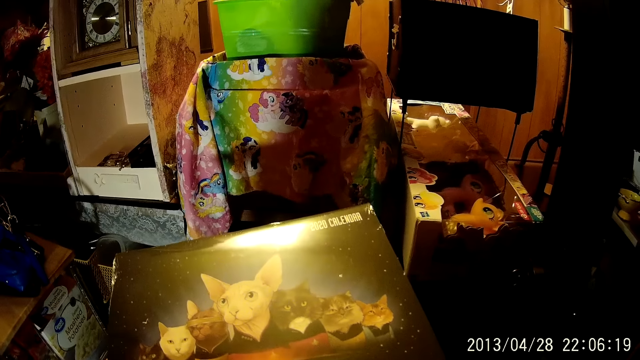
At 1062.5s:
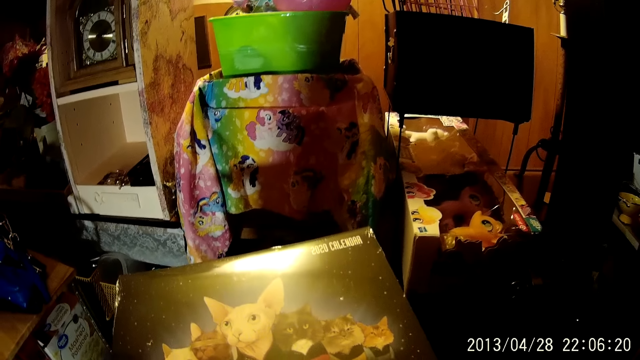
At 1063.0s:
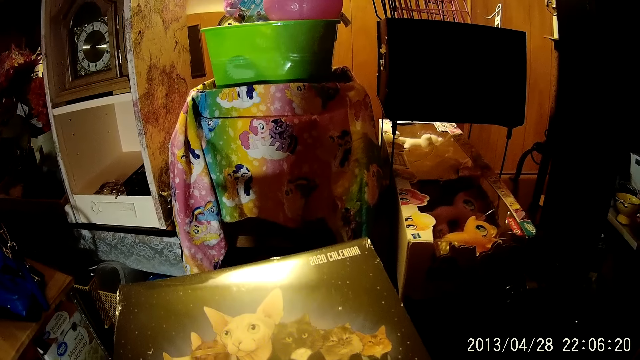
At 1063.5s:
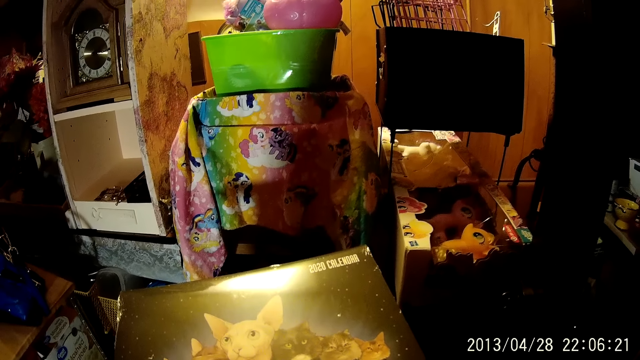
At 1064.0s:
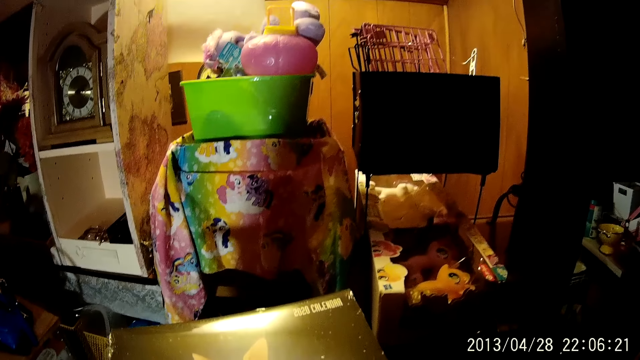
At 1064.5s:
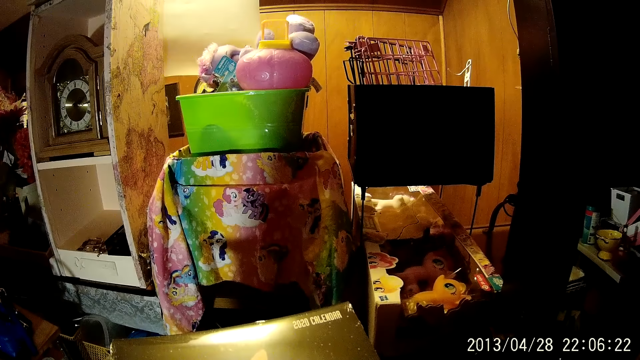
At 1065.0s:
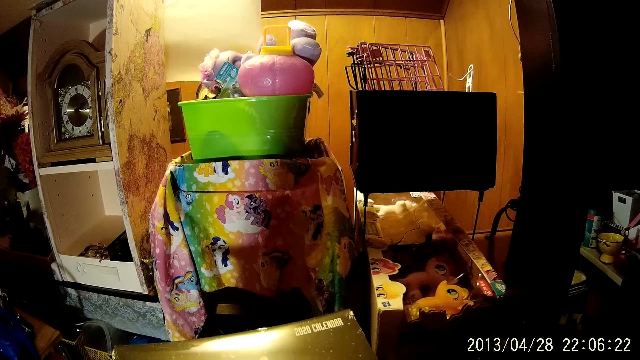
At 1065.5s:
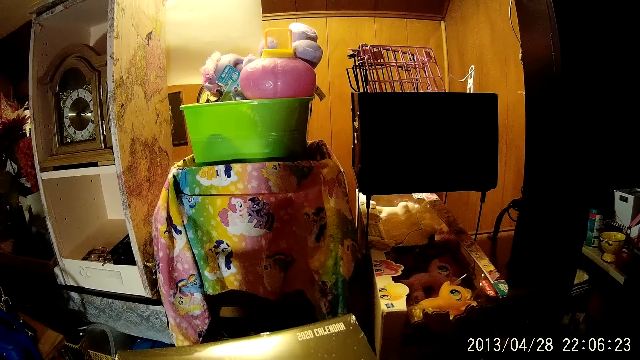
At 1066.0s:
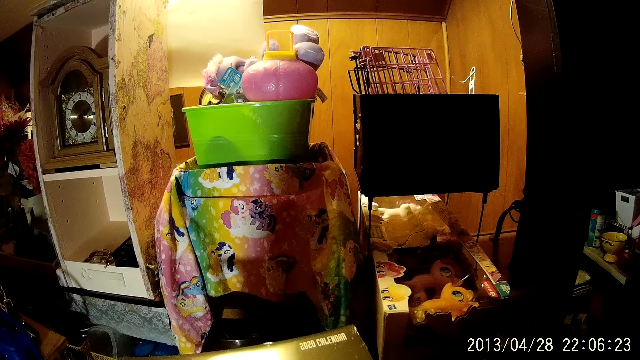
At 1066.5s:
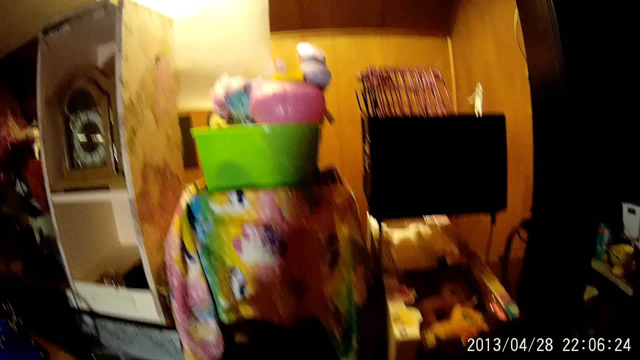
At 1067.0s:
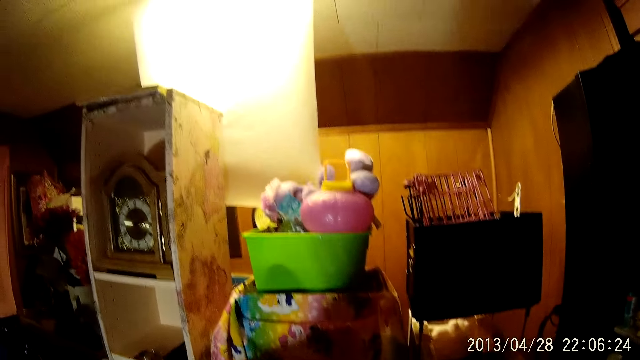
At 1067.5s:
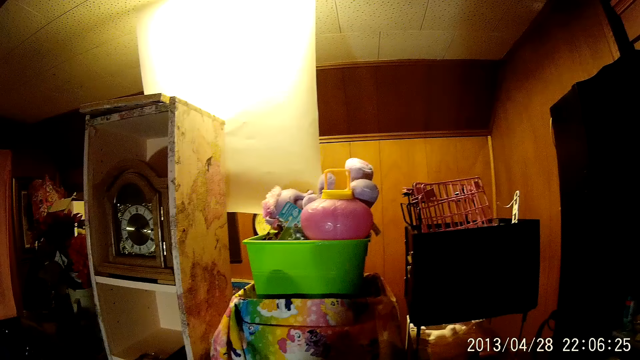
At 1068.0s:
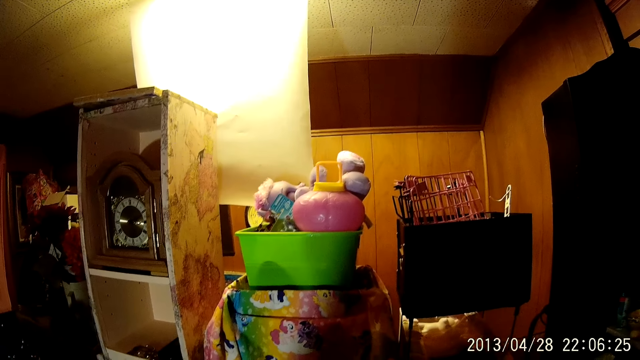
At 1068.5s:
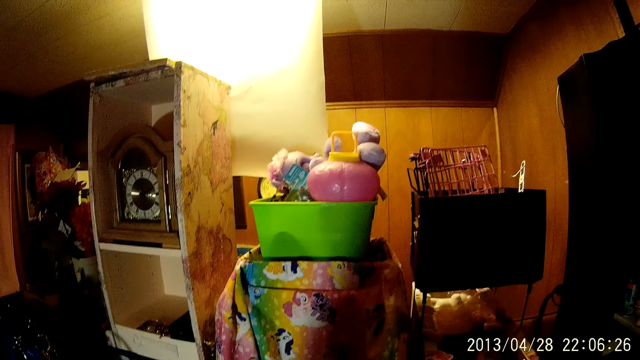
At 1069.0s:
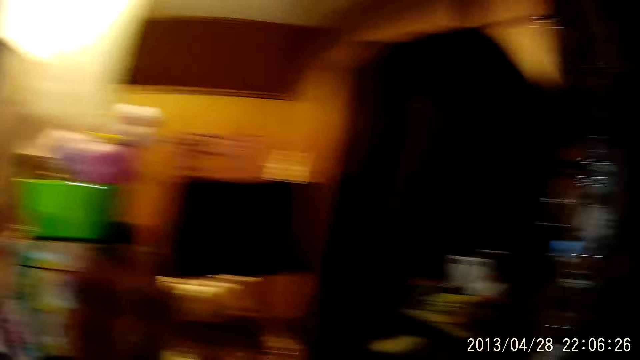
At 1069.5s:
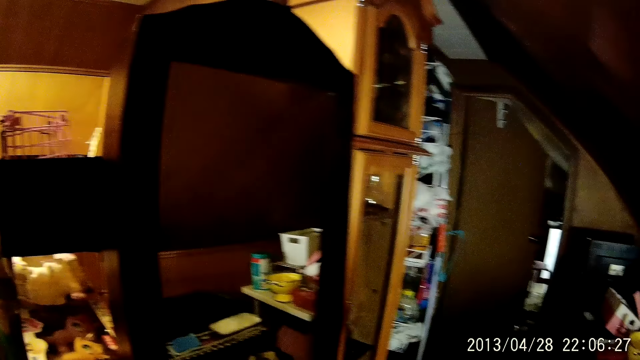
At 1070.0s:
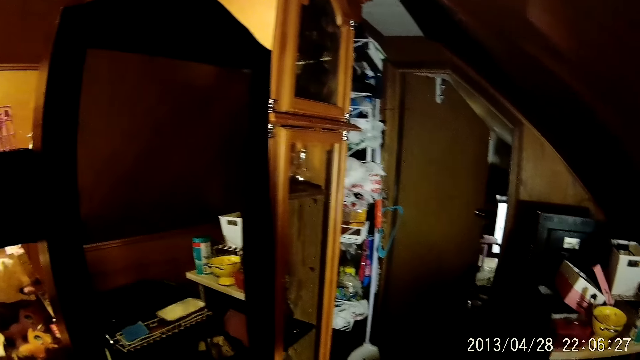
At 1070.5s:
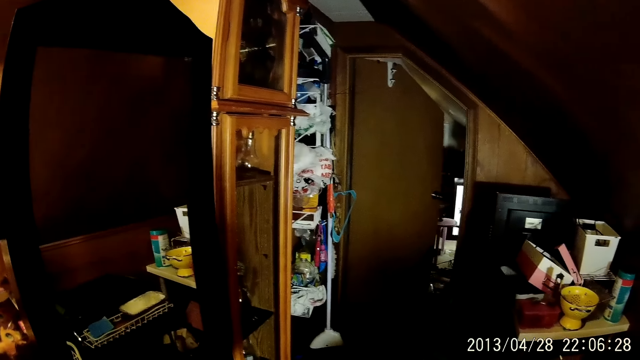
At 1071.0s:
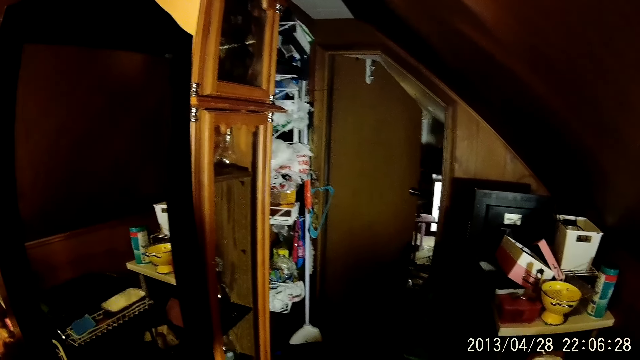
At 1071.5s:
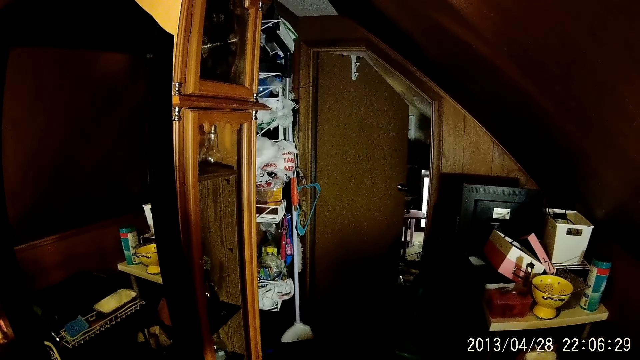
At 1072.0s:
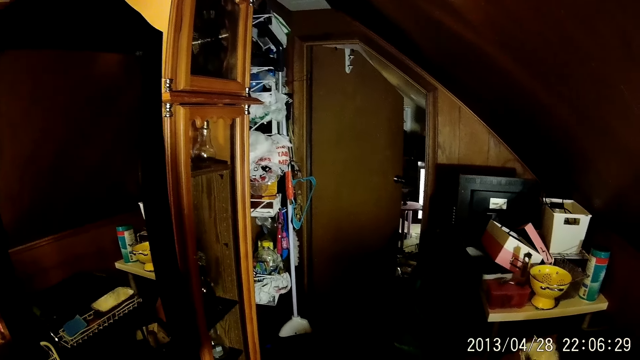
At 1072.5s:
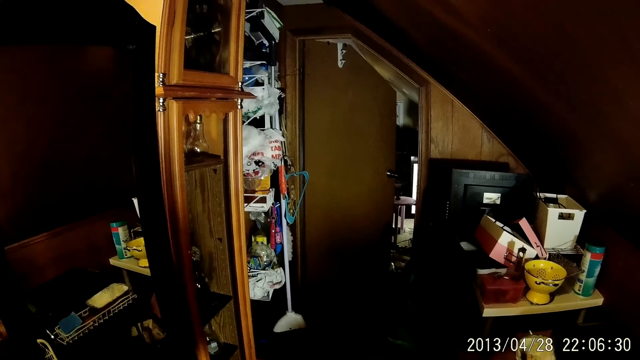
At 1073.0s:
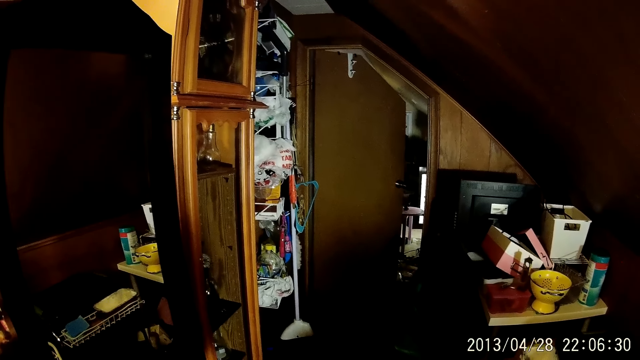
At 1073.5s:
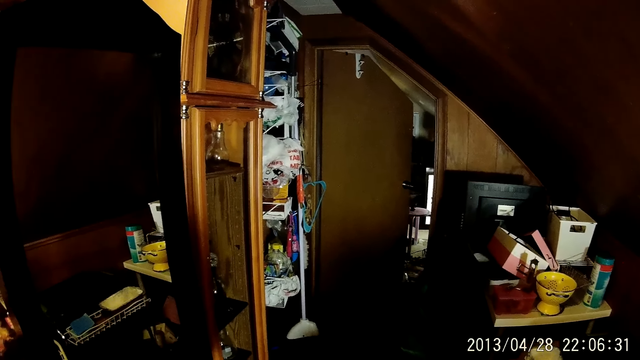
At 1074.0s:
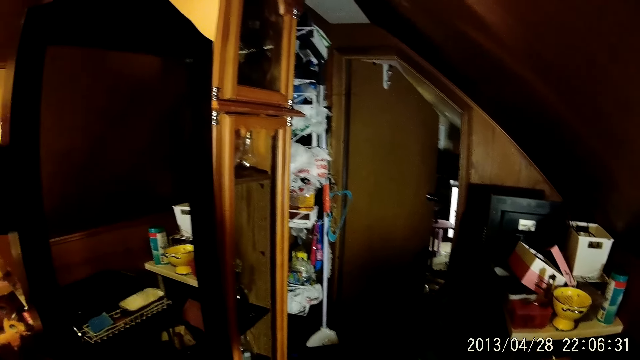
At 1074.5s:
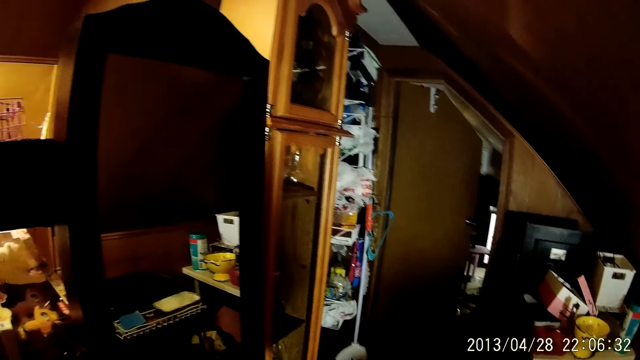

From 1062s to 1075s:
The camera wearer looks around.

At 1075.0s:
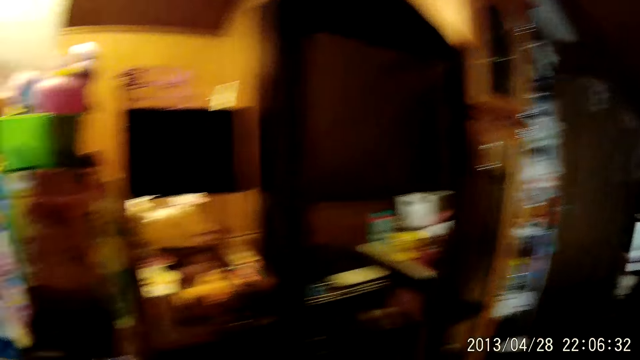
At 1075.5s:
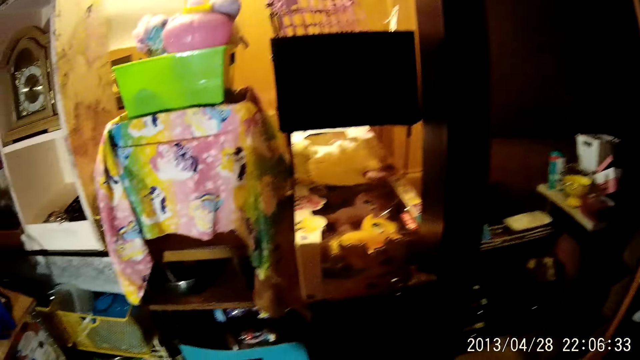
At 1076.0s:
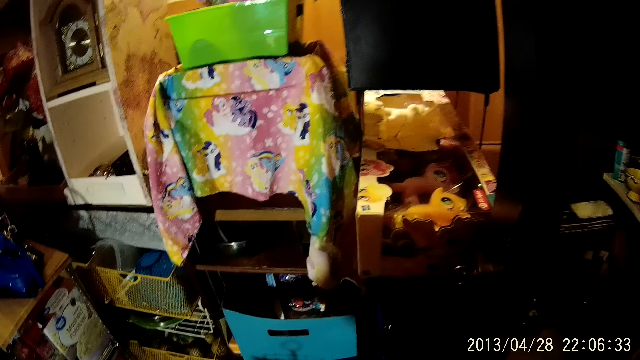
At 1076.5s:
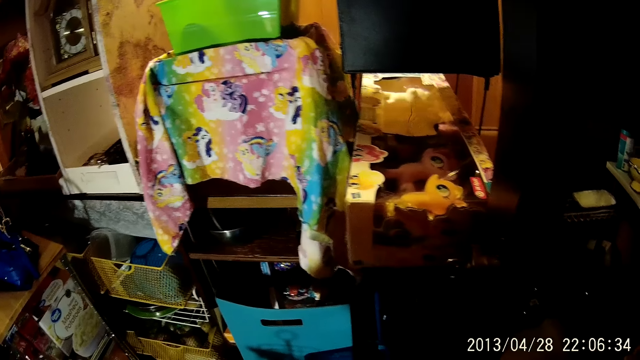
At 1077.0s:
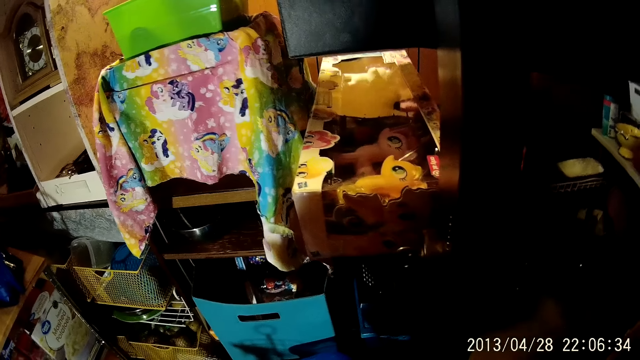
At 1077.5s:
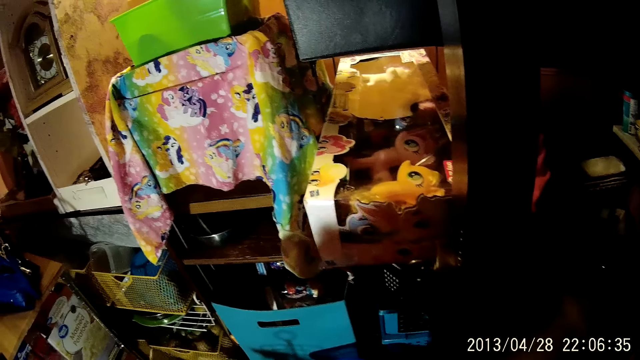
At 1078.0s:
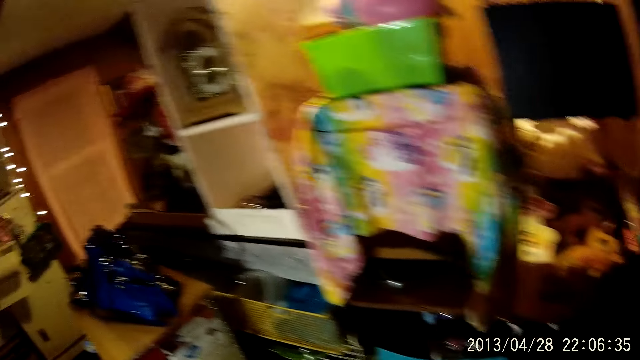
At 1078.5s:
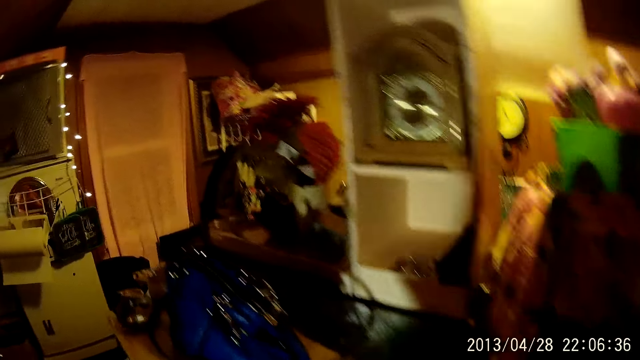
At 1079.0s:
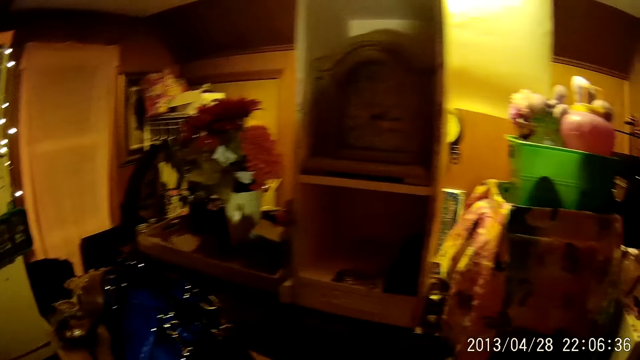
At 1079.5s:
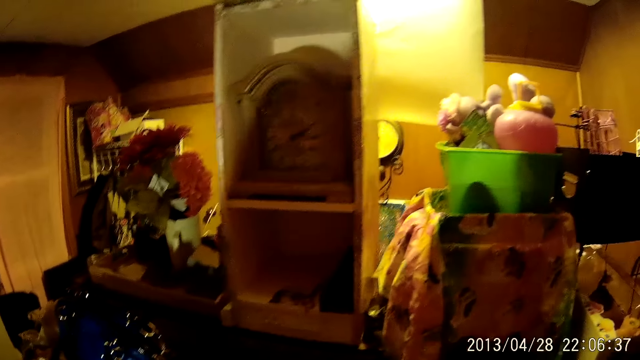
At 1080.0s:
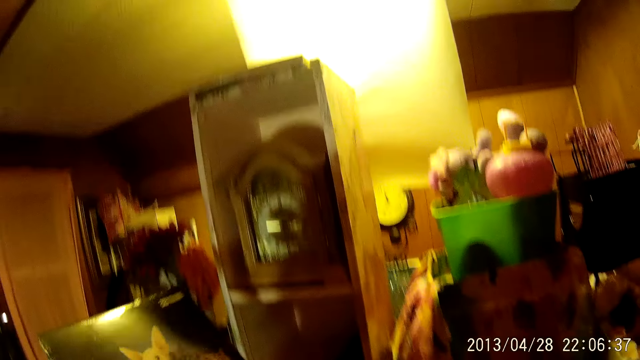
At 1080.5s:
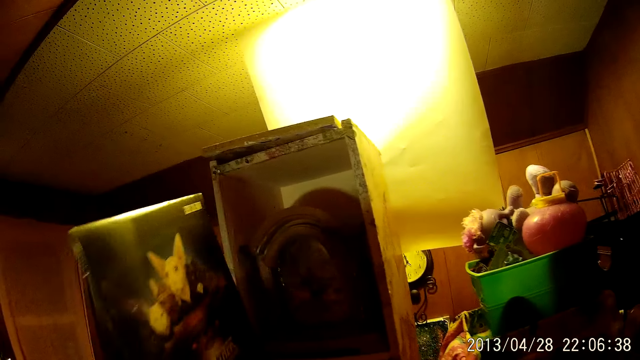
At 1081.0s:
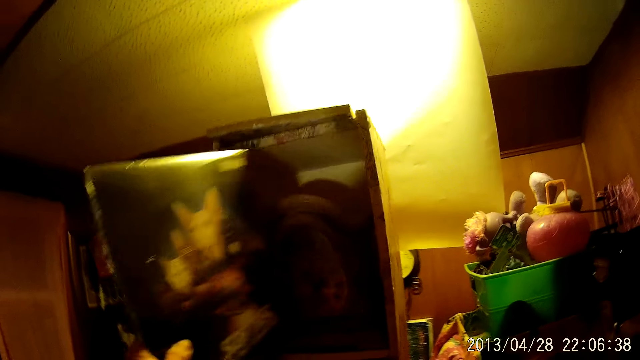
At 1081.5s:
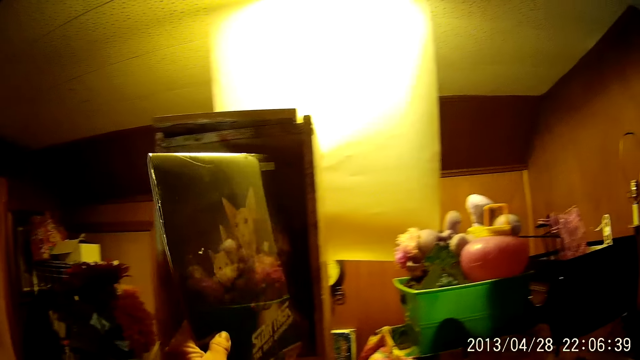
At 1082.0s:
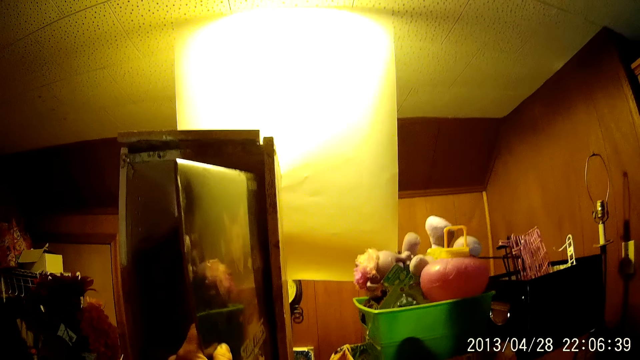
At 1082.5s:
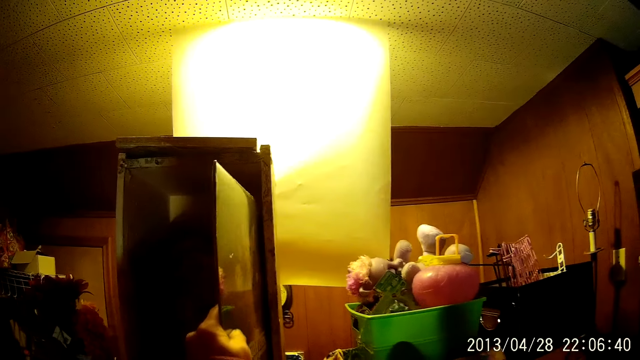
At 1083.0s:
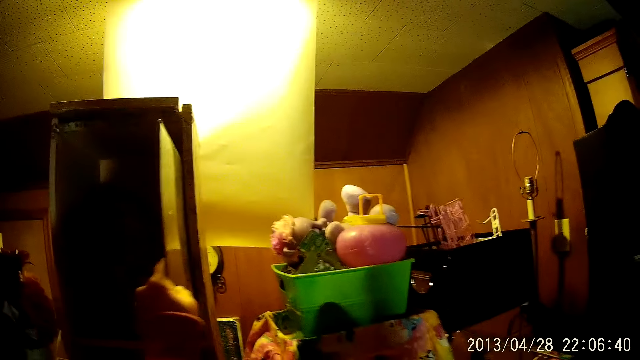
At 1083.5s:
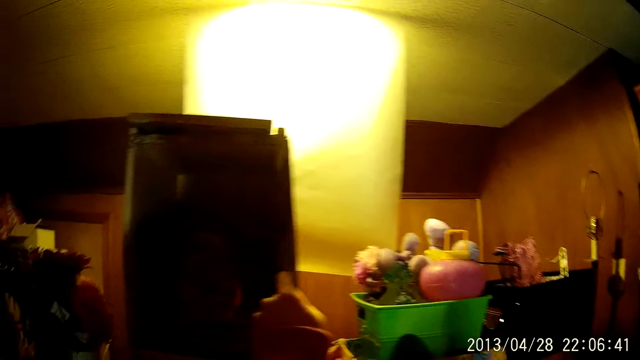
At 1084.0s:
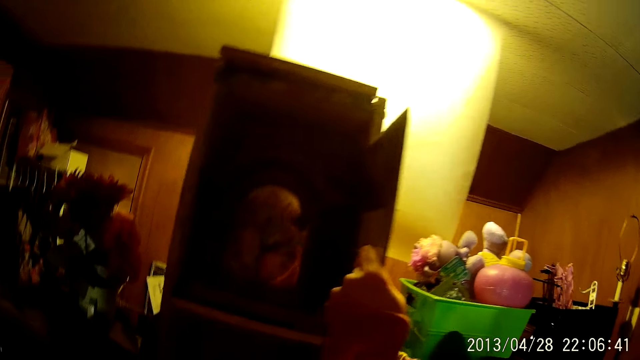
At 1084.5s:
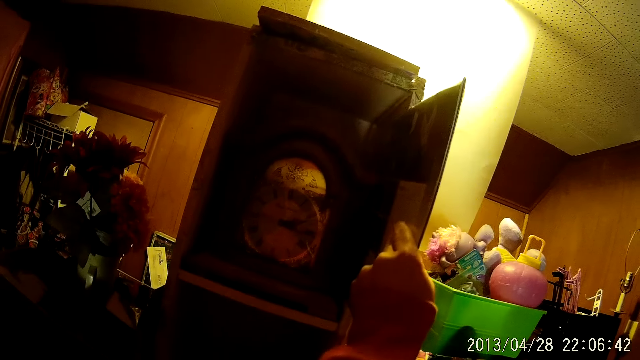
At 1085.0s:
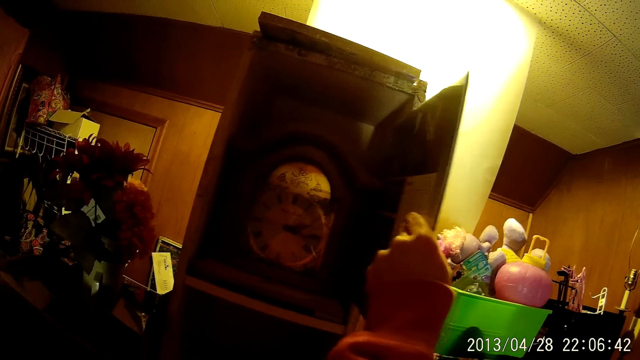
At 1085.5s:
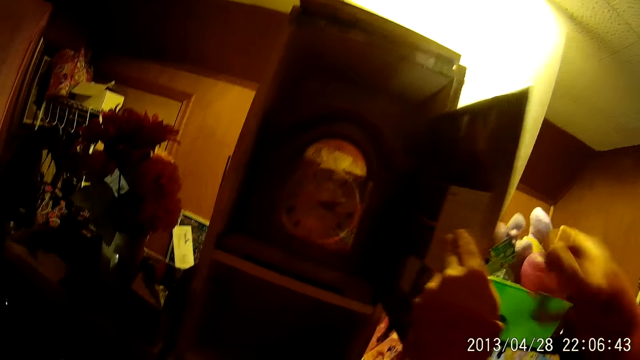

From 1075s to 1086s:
The camera wearer places the cardboard on the shelf beside a watch.
